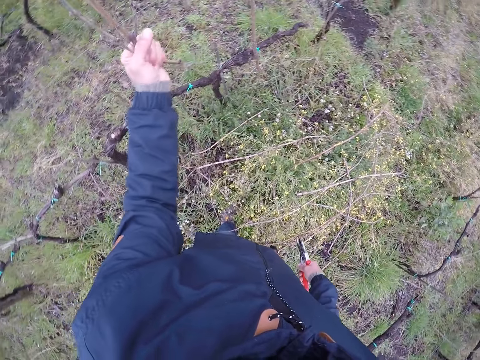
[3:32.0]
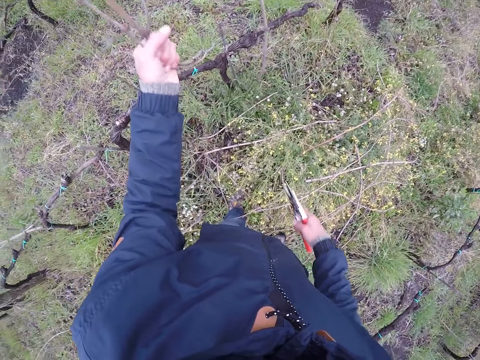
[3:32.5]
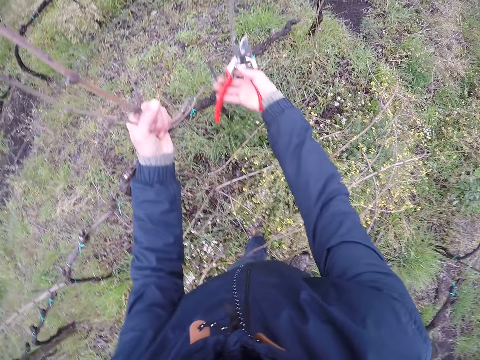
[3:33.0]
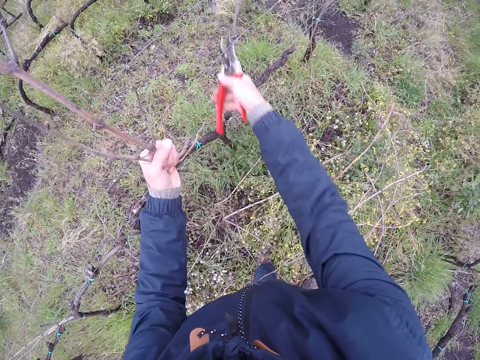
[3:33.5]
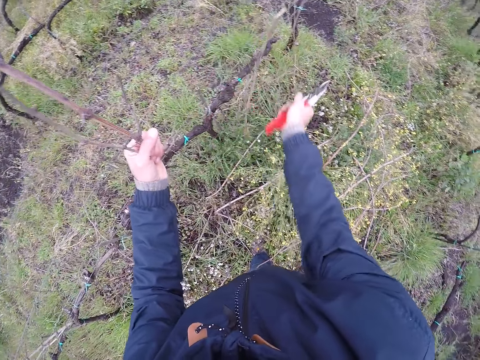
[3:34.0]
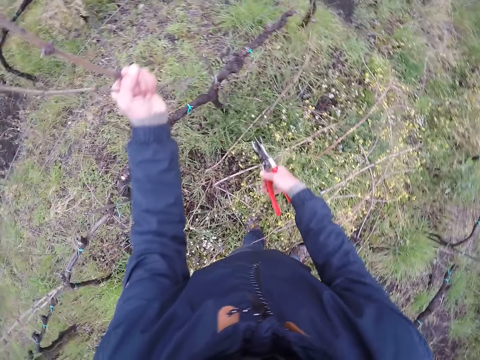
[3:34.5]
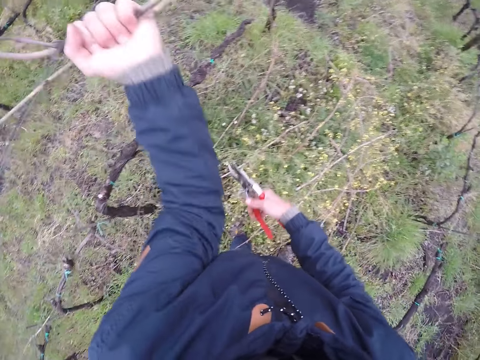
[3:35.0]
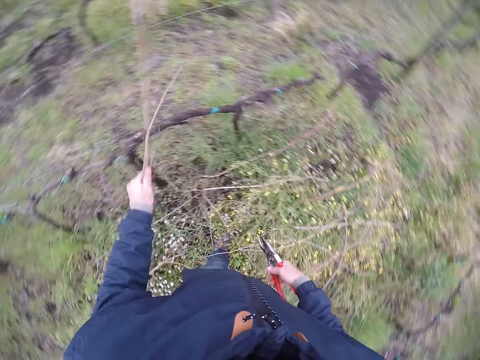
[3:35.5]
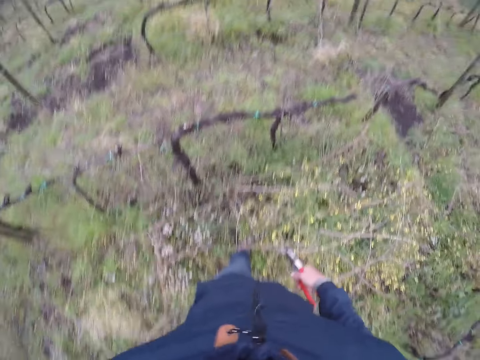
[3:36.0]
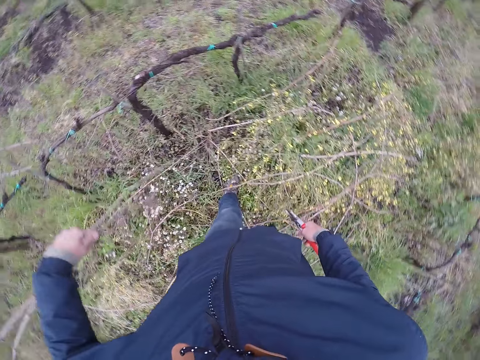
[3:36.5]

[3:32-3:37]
The camera wearer holds some twigs around the wire with his left hand. He cuts a twig with the lopper in his right hand. He pulls the twigs around the wire with his left hand.

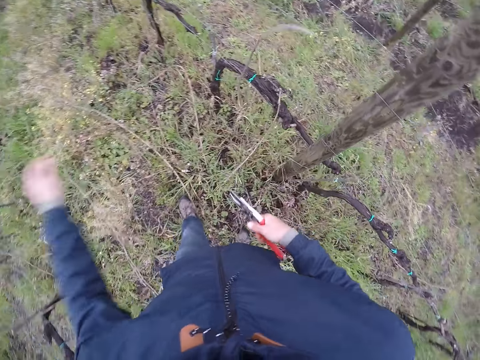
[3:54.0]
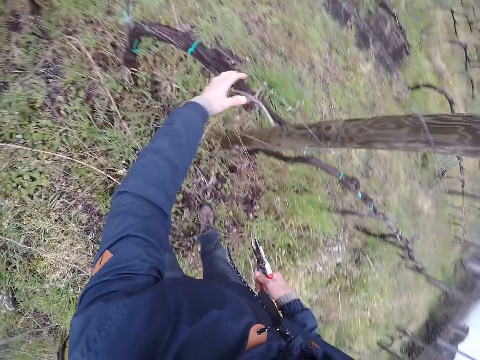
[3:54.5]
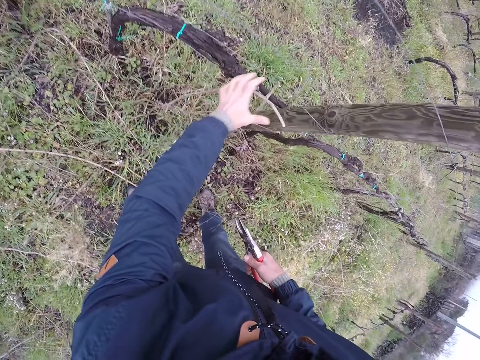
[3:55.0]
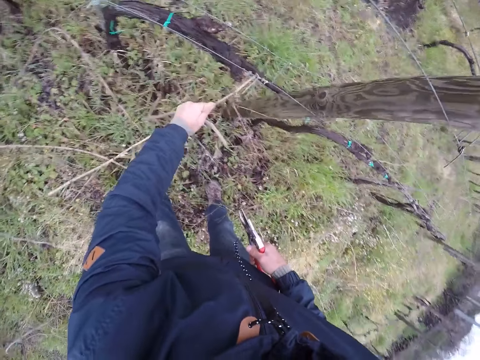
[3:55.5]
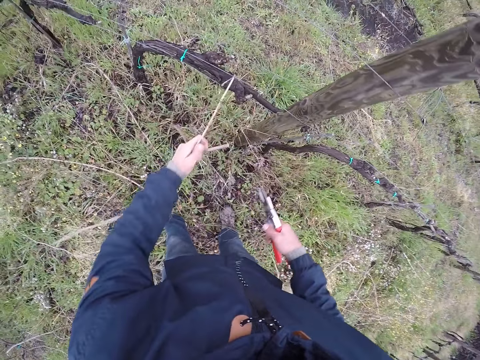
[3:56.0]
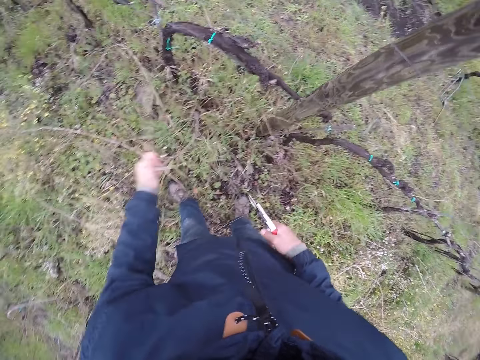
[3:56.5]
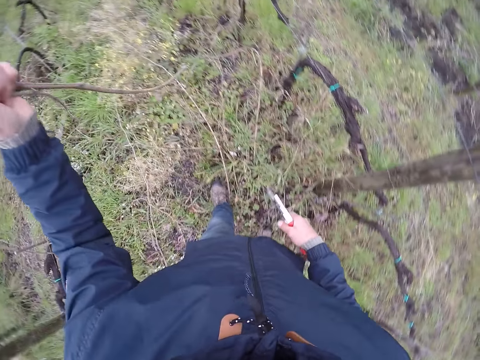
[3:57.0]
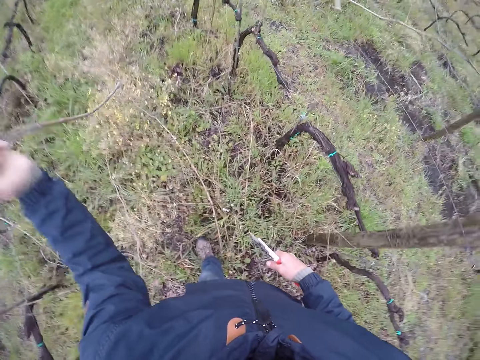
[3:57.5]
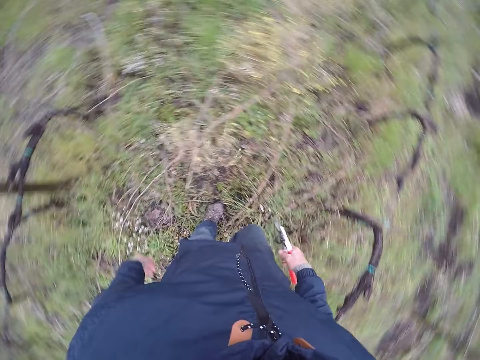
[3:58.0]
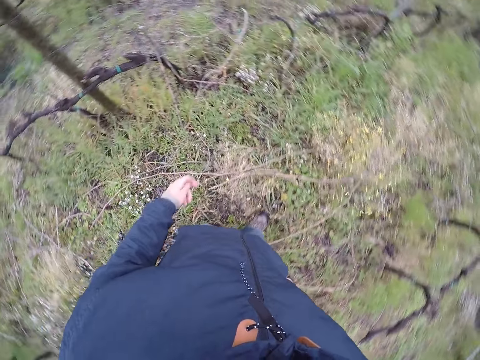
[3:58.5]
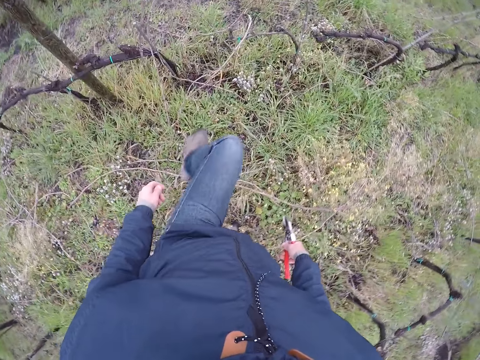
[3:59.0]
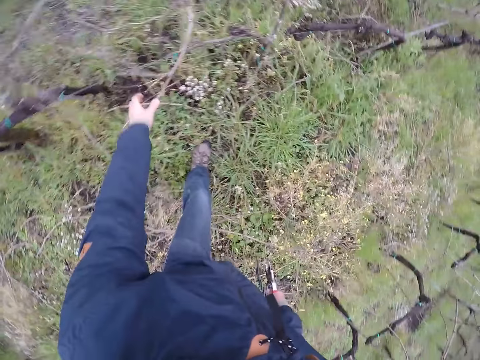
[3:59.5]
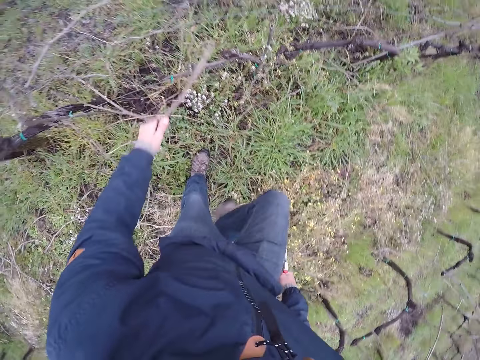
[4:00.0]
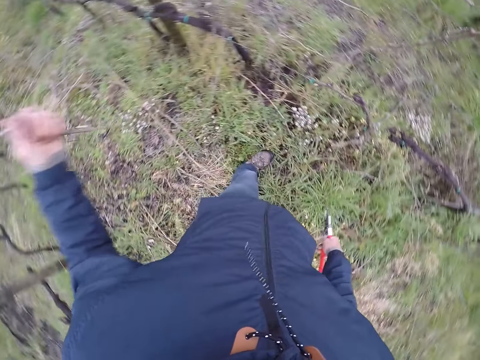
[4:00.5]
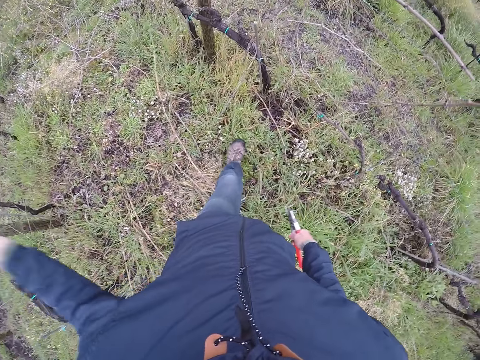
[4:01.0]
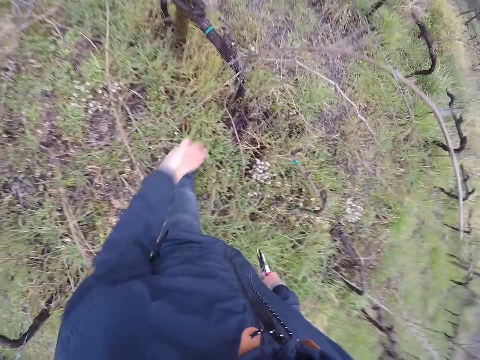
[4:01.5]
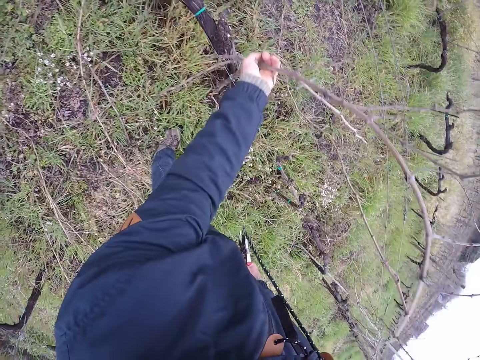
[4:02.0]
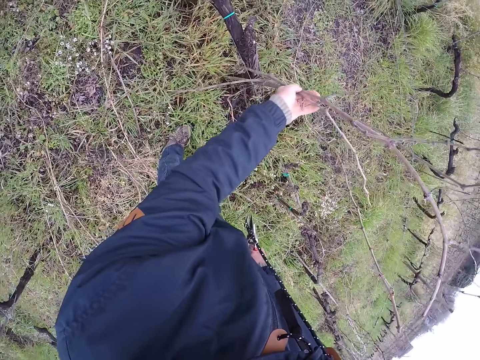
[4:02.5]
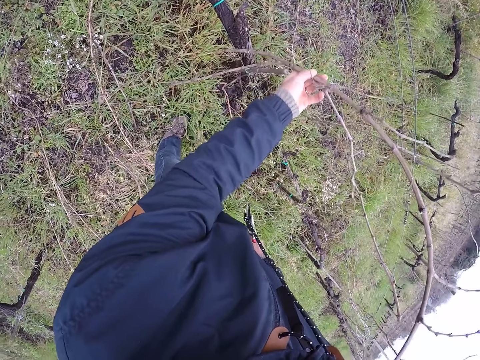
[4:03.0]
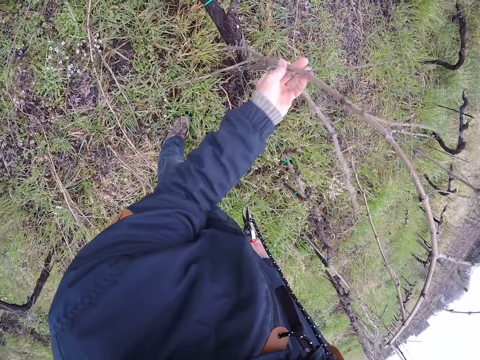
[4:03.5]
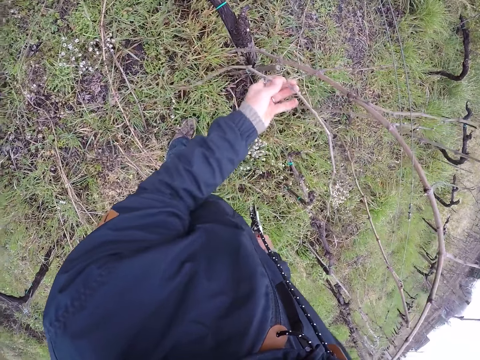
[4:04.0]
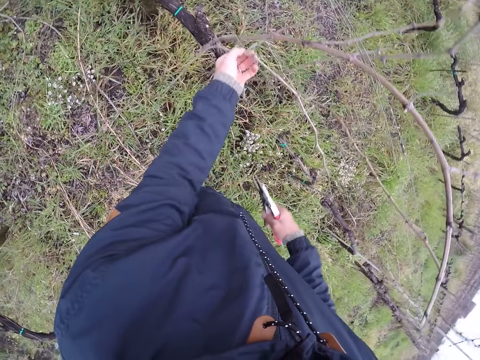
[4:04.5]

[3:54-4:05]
The camera wearer drops the twig in his left hand on the floor. He pulls the twigs. He picks some twigs around the wire with his left hand. He drops the twigs in his left hand on the floor. He walks. He pulls the twigs. He picks a twig around the wire with his left hand. He drops the twig in his left hand on the floor. He pulls the twigs. He holds some twigs around the wire with his left hand.

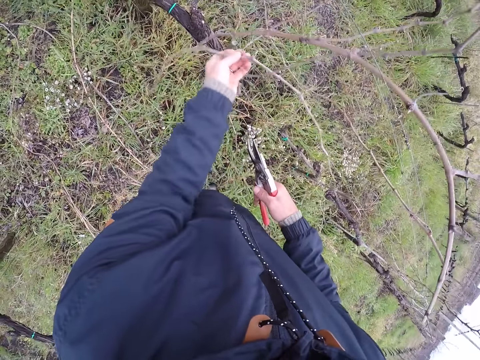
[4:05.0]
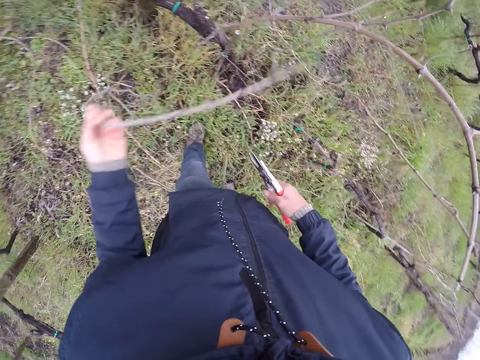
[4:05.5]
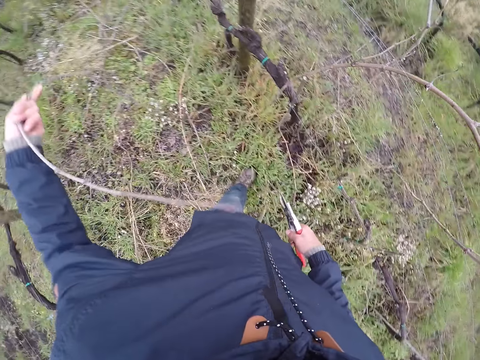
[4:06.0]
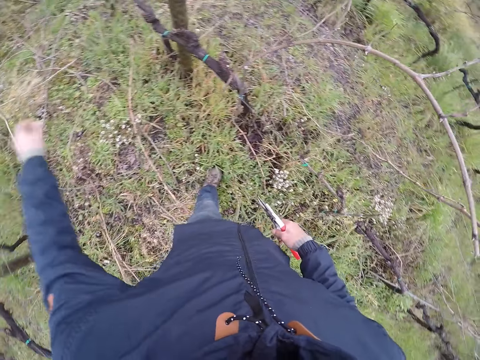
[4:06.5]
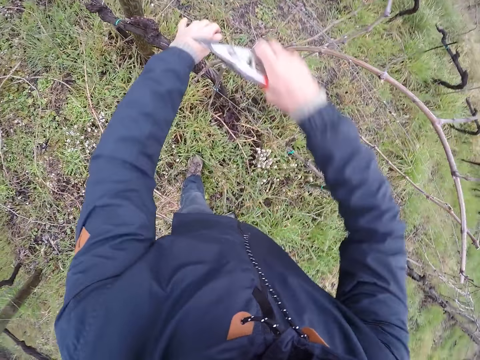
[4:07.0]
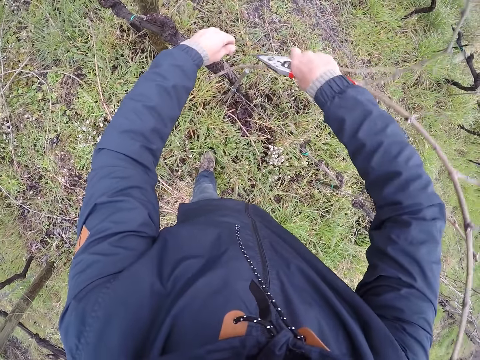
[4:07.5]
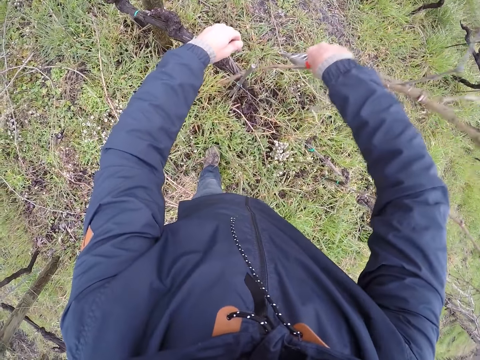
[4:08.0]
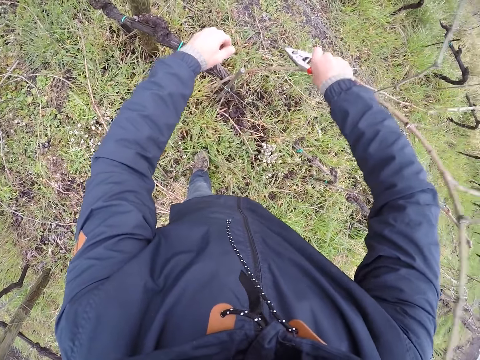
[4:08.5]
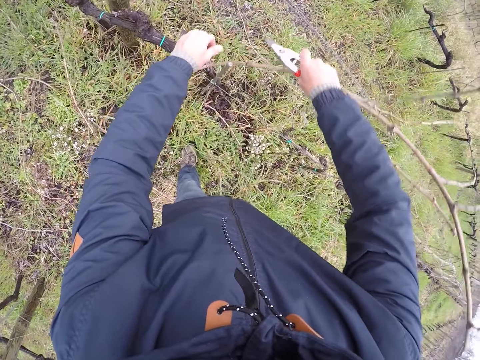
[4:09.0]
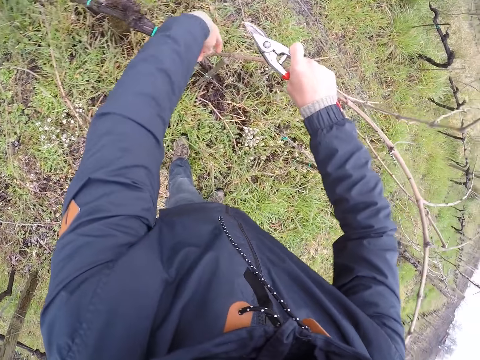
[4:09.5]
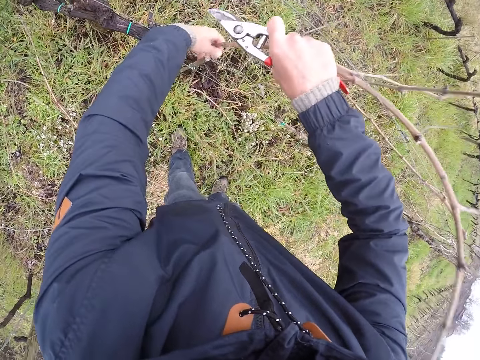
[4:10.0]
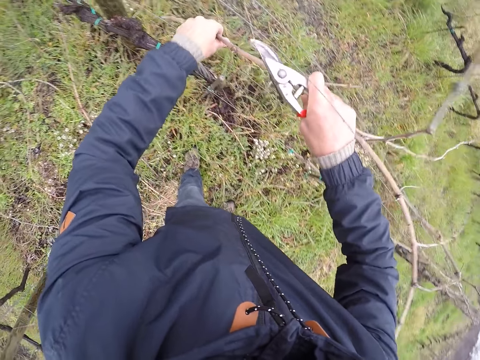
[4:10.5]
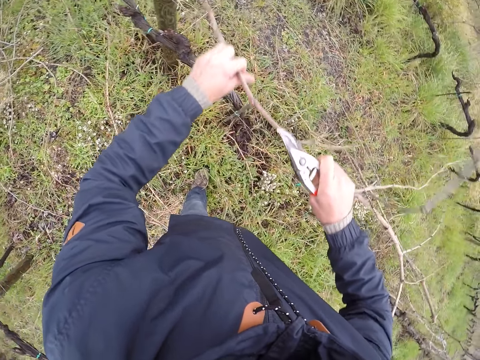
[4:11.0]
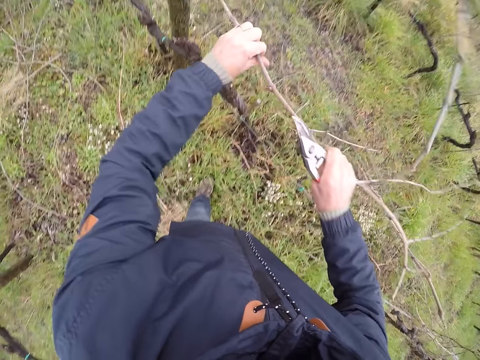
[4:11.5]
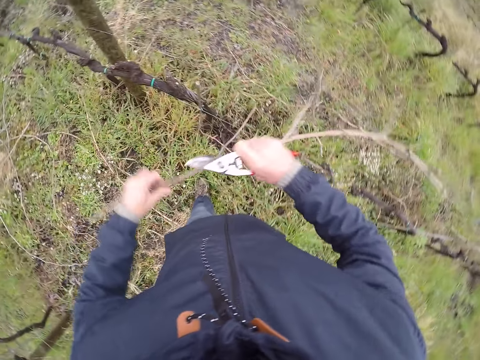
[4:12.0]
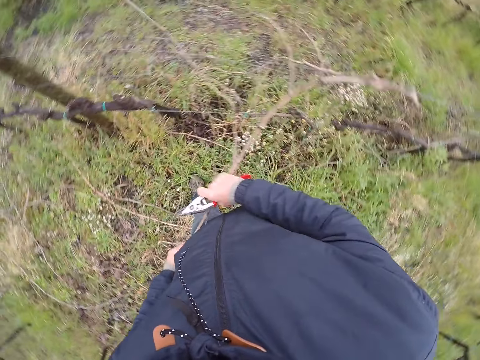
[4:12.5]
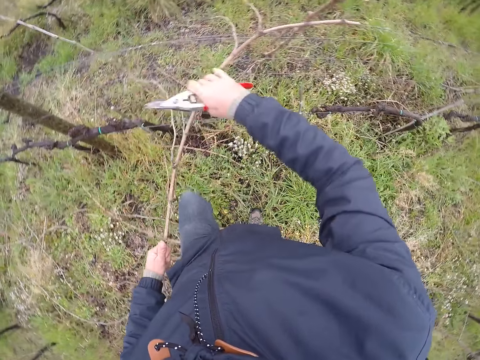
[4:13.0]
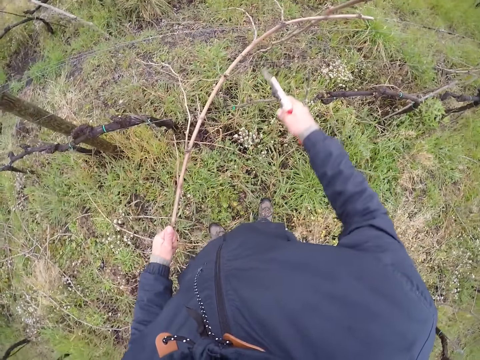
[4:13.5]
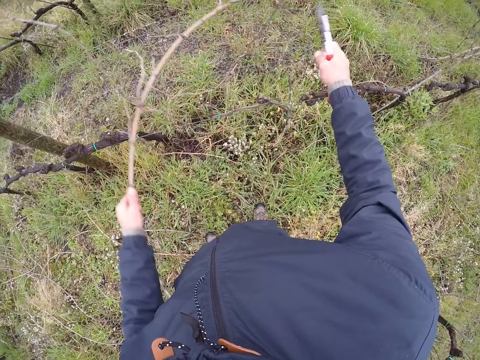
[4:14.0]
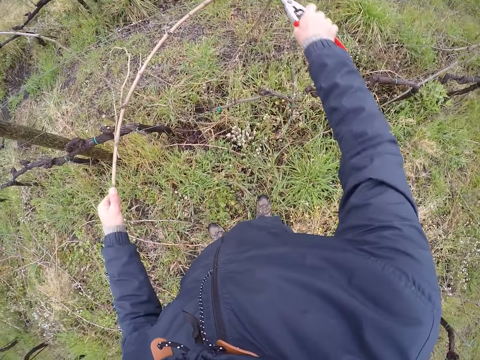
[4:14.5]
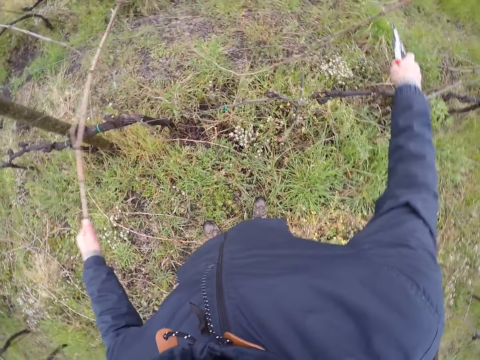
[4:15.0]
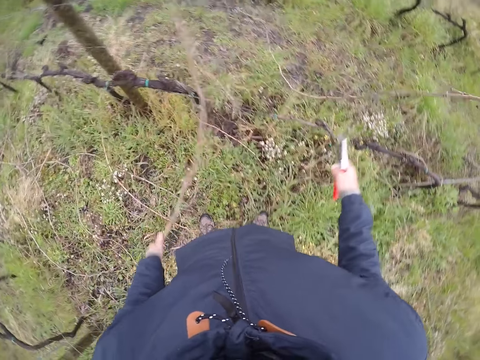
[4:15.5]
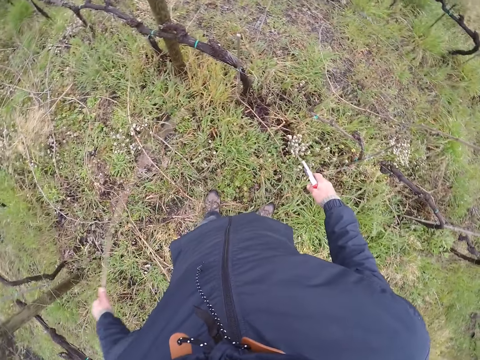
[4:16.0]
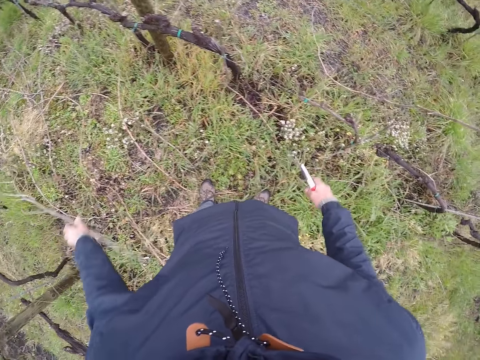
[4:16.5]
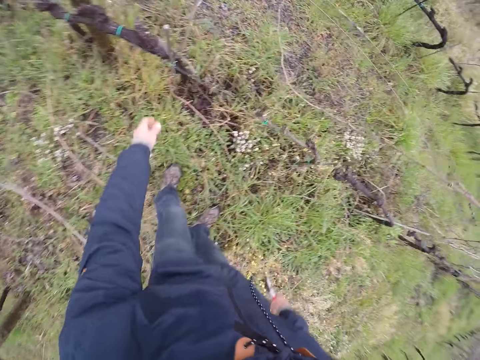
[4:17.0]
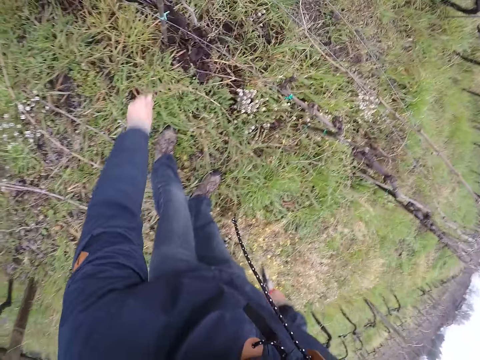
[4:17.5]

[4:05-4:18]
The camera wearer pulls the twig around the wire with his left hand. He drops the twig in his left hand on the floor. He removes a twig from the fence. He pulls a twig around the wire with his right hand. He picks the twig around the wire with his left hand. He separates a twig from the twig in his left hand with the lopper. He drops the twig in his left hand on the floor. He picks a twig around the wire with his left hand.
